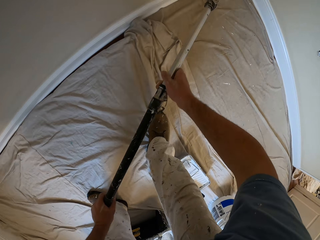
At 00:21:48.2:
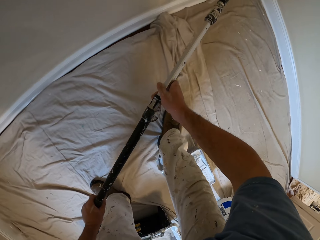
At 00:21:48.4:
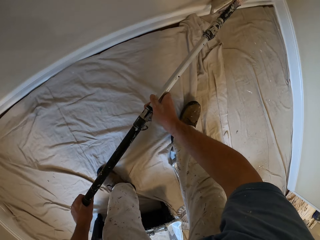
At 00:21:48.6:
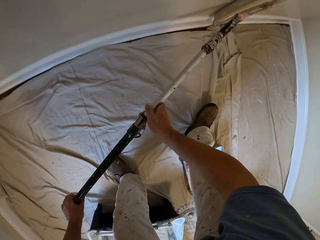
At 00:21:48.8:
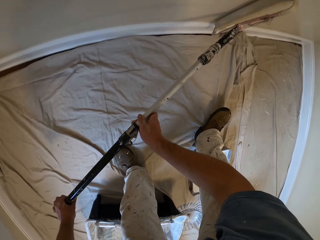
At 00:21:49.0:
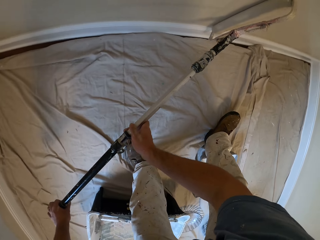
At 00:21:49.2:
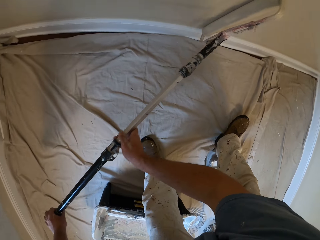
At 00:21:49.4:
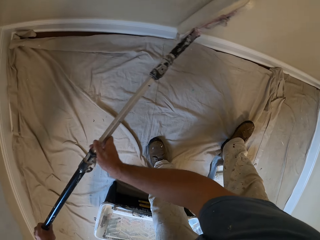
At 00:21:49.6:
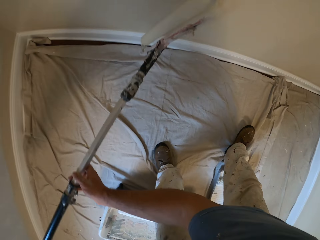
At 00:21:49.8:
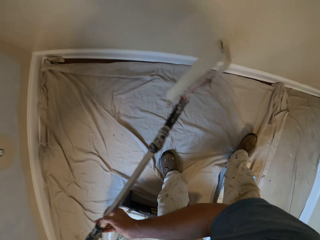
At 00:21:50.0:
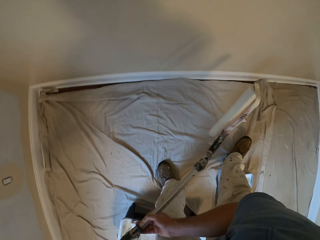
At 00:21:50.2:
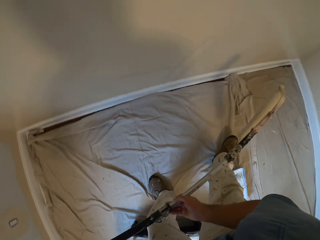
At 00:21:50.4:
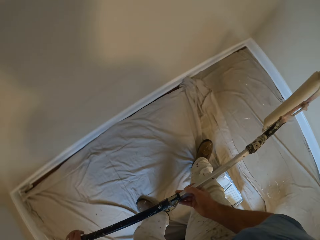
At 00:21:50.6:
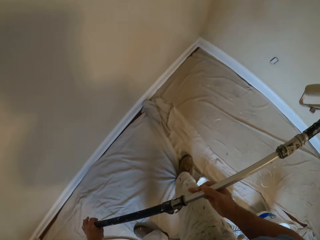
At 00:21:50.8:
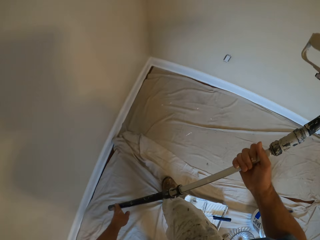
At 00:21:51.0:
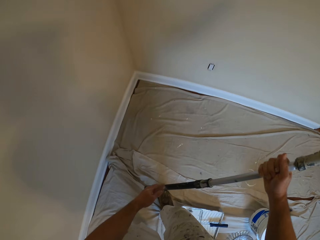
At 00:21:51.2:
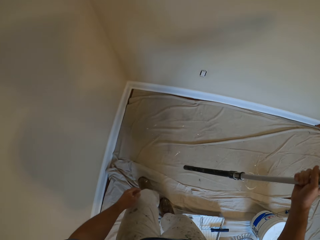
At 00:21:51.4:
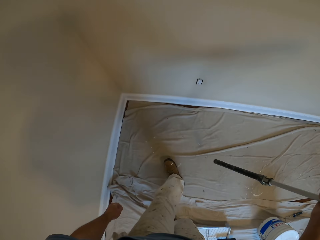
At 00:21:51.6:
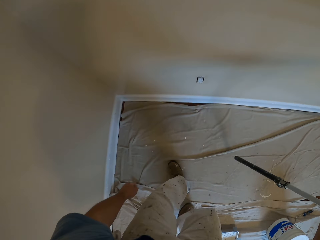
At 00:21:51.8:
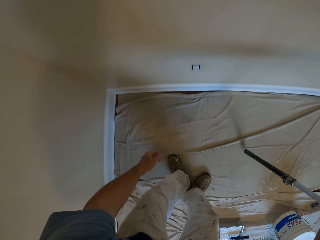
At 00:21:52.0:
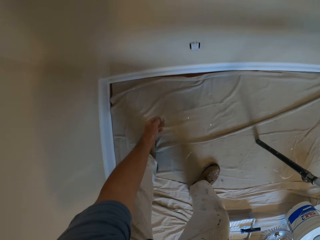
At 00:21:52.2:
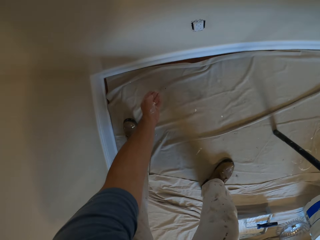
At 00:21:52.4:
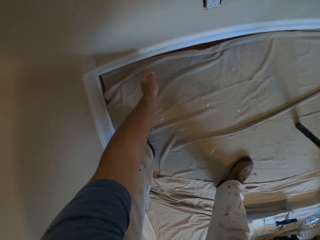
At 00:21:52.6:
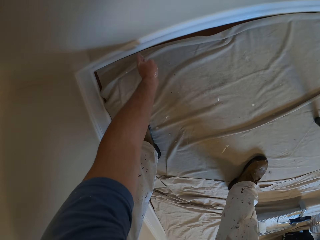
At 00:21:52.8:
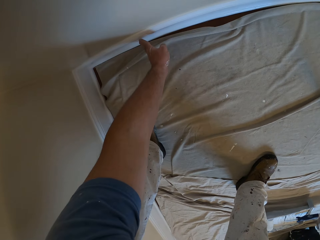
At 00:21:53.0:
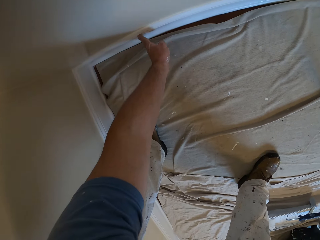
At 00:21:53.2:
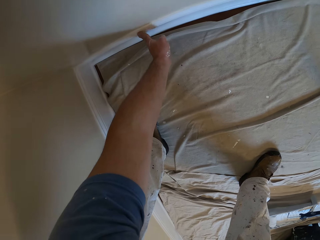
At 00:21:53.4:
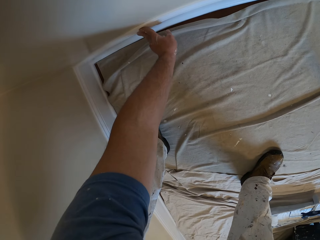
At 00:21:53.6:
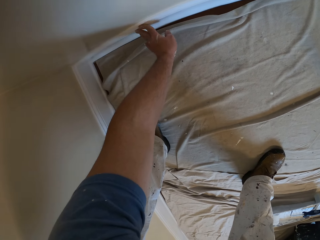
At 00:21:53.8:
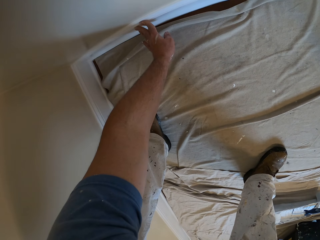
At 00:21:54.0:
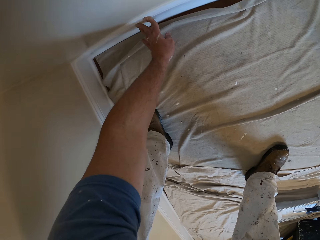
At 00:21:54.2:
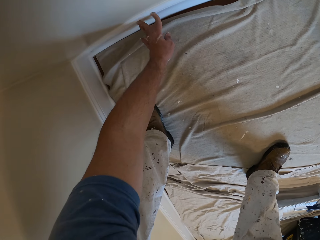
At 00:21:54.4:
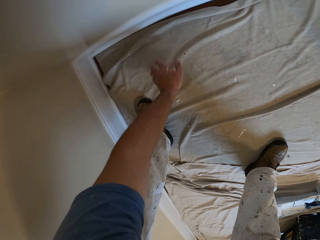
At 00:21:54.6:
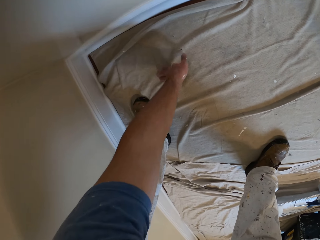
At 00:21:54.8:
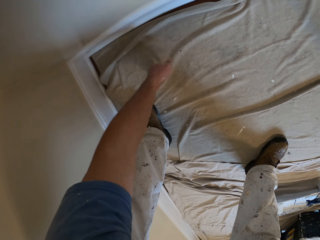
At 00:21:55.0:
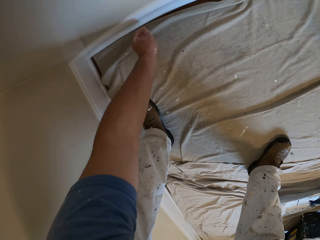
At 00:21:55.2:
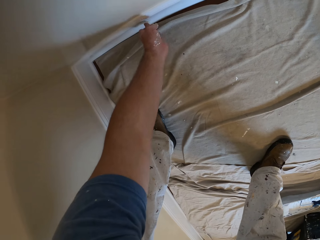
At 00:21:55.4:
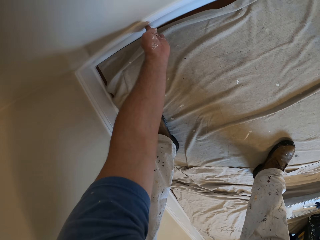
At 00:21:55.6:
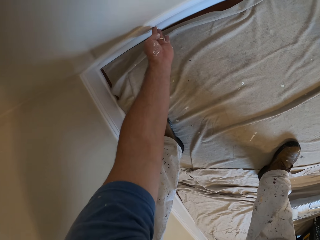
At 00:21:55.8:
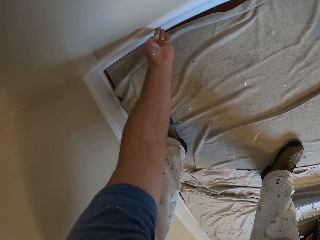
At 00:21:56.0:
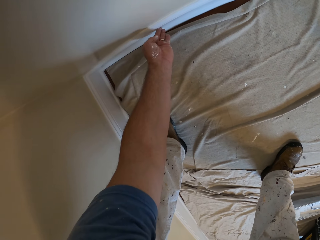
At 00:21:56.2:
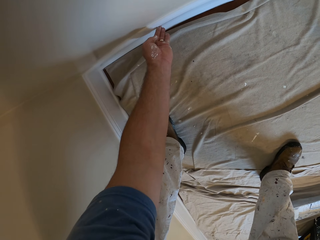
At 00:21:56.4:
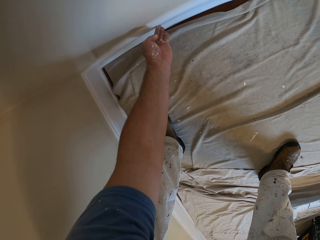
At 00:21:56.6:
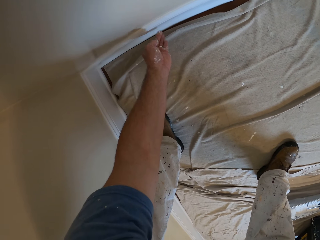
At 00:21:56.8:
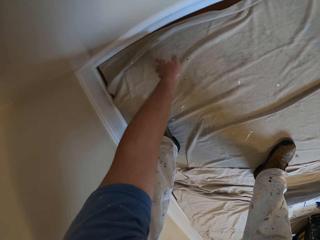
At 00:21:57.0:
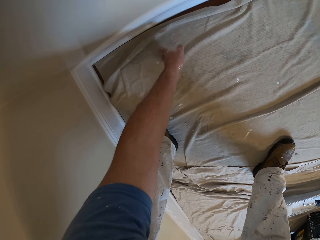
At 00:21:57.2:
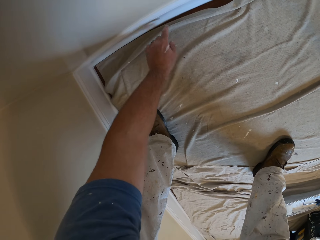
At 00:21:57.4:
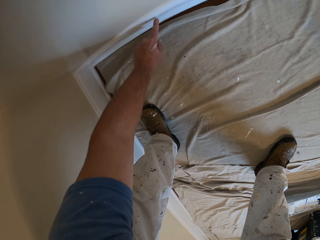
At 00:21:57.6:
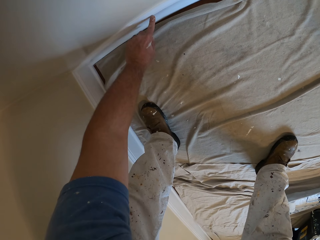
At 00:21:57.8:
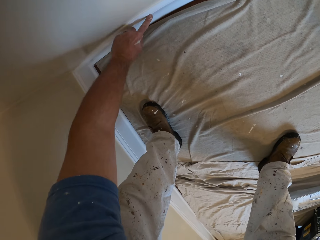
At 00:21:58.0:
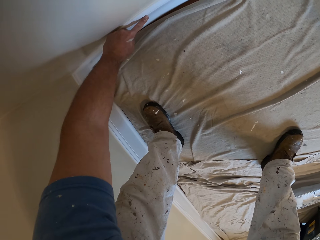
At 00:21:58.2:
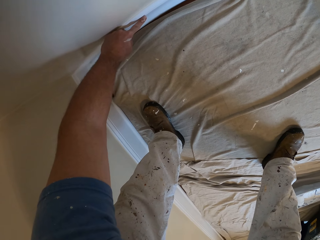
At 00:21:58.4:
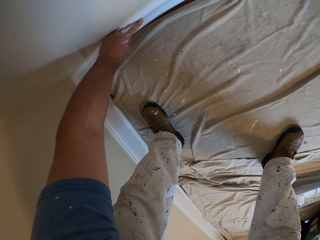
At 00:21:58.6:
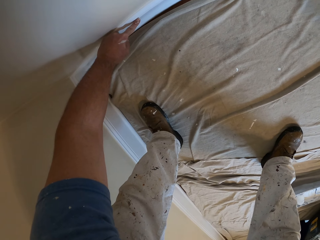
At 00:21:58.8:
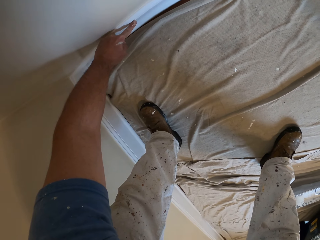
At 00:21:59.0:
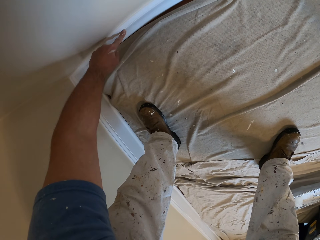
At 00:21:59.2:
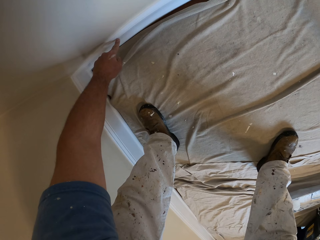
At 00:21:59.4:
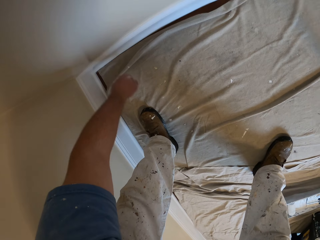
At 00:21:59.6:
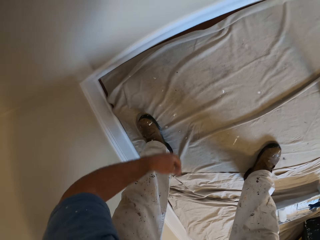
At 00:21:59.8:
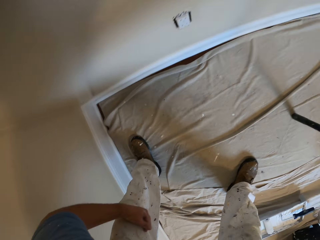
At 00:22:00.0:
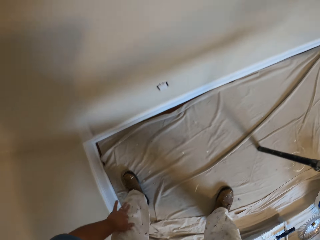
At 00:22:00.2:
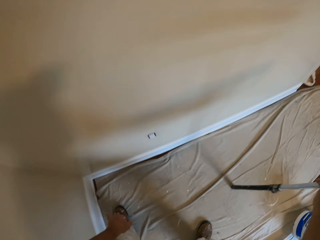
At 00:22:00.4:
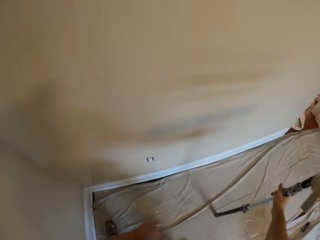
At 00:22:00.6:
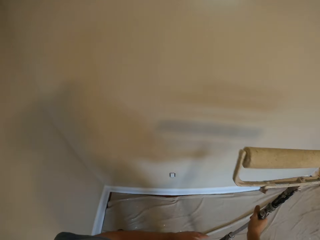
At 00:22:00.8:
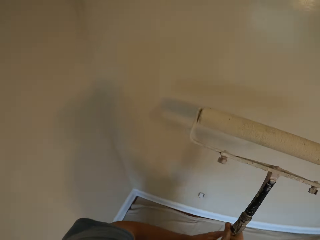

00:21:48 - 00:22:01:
The camera wearer removes the paint roller from the wall. He stands the paint roller on the floor with his right hand. He rubs his left hand over the wall. He bends down. He rubs his left hand on the paint over the floor covering. He rubs his left hand over the wall. He rubs his left hand on the paint over the floor covering. He removes the paint from the skirting. He rubs his left hand over the wall. He removes his left hand from the wall.

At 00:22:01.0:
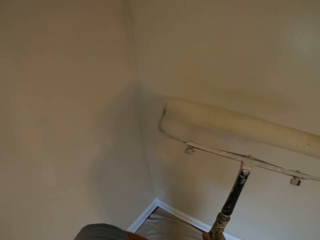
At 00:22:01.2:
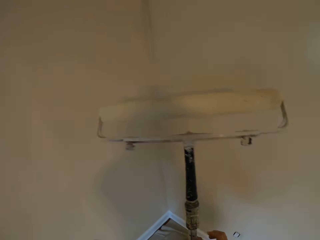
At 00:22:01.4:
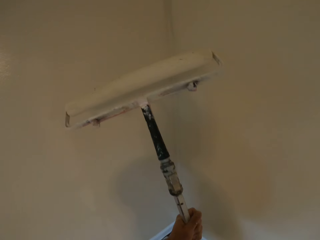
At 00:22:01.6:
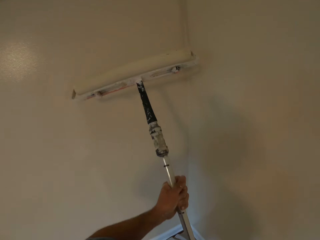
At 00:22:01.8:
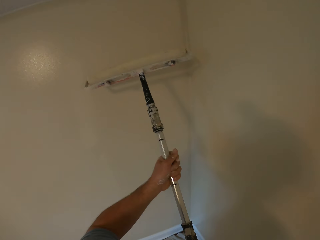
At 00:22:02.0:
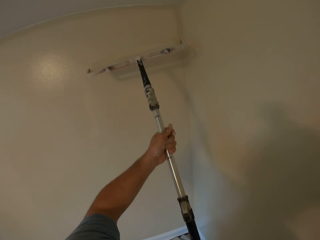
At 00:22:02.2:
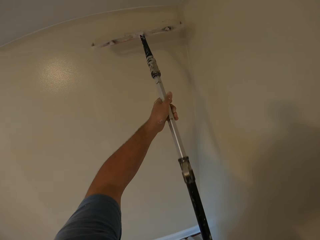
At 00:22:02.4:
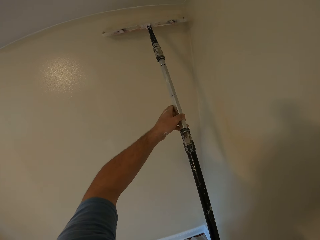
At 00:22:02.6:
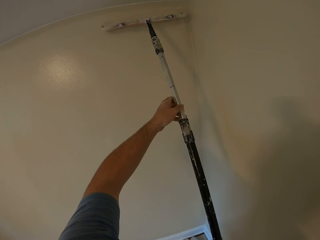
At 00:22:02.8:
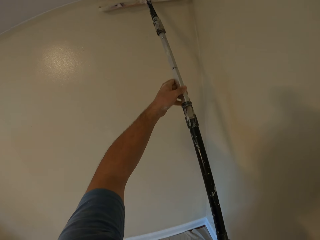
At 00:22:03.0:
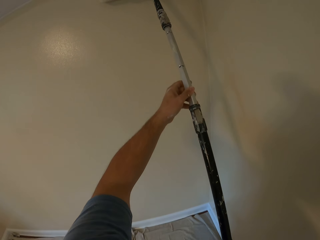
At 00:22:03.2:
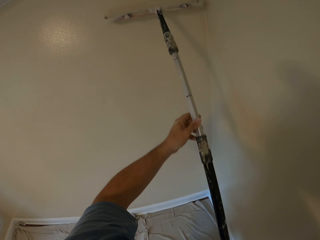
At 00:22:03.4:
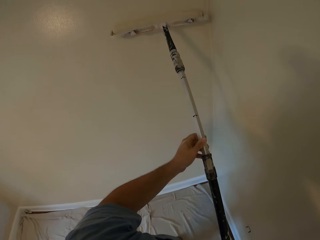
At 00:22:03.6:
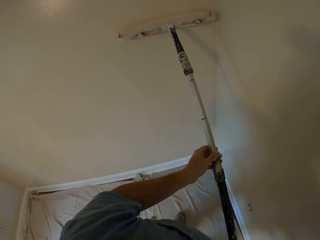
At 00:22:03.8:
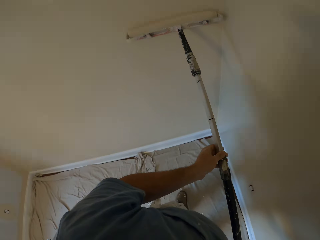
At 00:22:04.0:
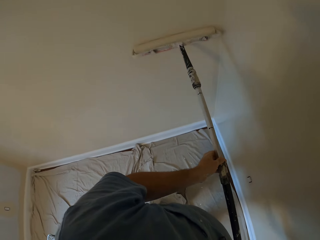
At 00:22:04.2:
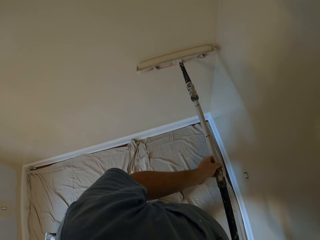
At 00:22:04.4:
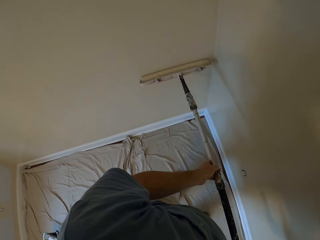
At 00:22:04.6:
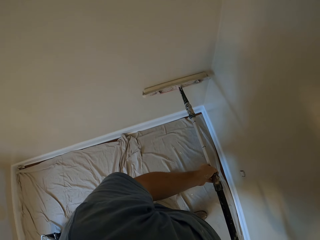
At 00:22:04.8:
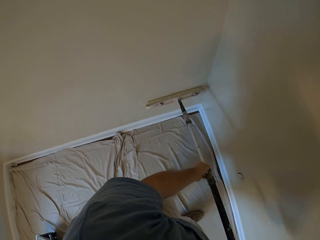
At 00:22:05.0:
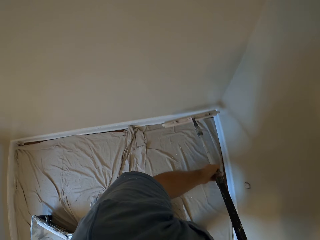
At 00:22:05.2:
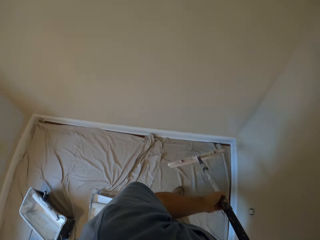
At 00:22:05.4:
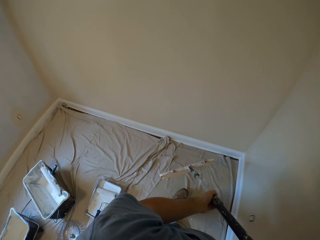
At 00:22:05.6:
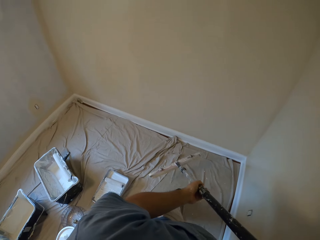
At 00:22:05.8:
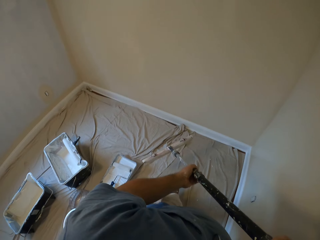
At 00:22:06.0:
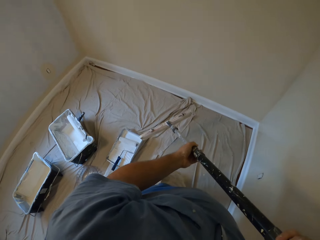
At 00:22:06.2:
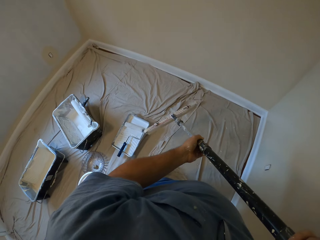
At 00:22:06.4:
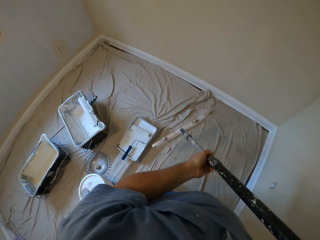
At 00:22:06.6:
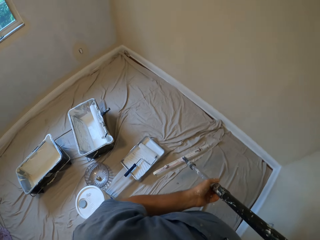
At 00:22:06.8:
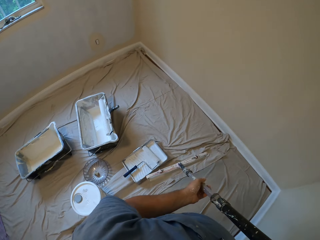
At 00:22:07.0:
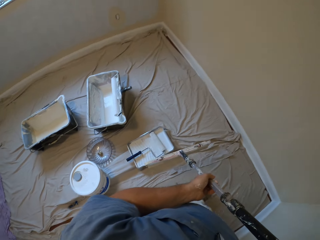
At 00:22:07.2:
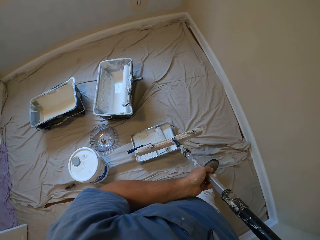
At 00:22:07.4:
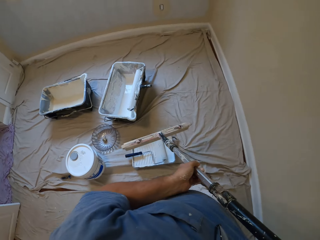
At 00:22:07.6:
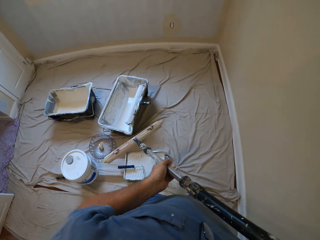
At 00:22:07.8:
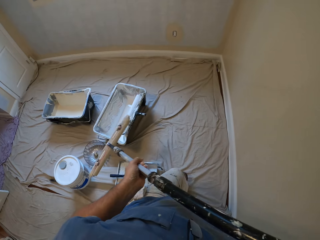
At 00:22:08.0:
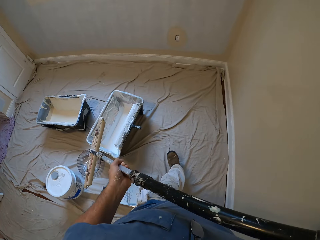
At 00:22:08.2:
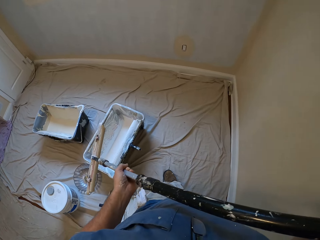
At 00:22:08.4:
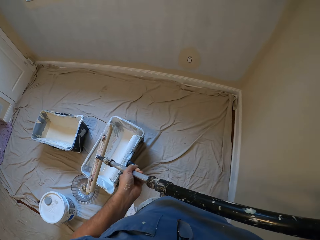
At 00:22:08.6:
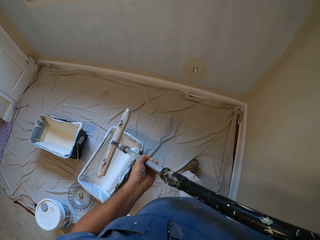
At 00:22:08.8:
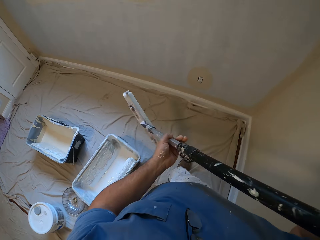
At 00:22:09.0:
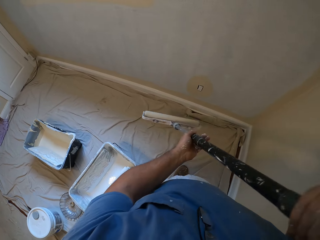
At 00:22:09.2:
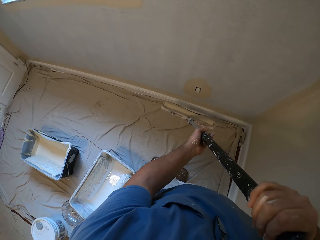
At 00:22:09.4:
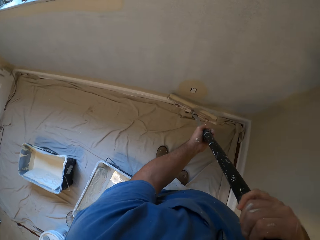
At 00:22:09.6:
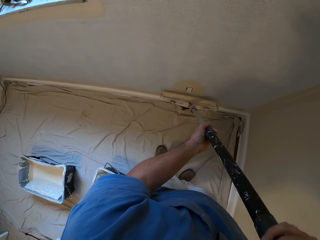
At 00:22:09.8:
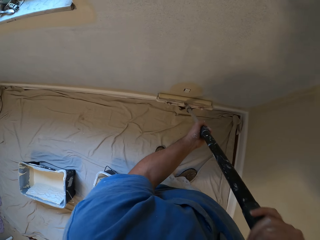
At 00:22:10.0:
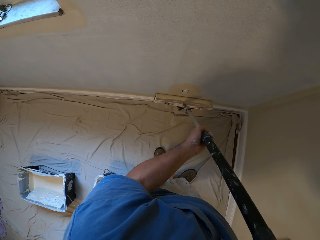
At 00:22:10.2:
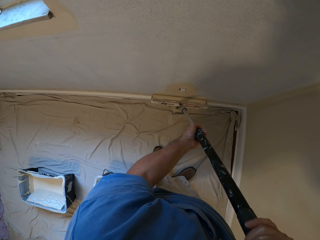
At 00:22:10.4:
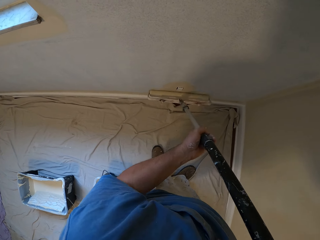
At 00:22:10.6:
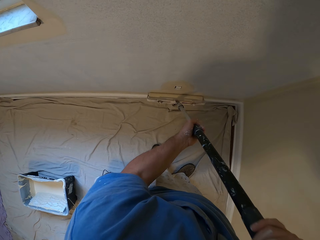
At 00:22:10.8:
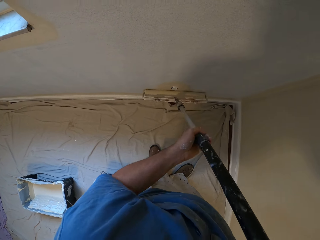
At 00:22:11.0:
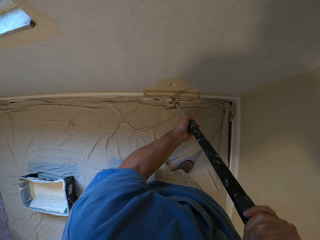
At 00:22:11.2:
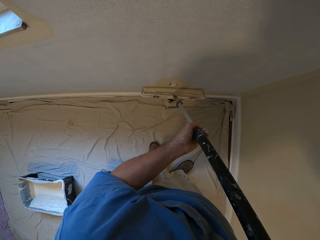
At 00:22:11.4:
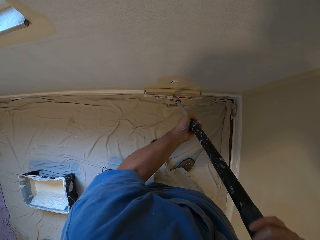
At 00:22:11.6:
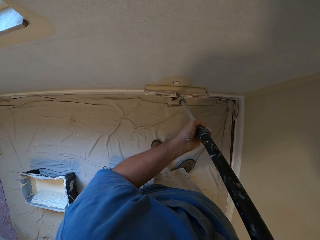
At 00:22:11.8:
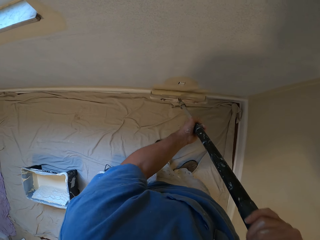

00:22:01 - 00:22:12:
The camera wearer moves the paint roller towards the wall. He paints the wall with the paint roller in his hands. He removes the paint roller from the wall. He moves towards another wall in the room. He paints the wall with the paint roller in his hands.
